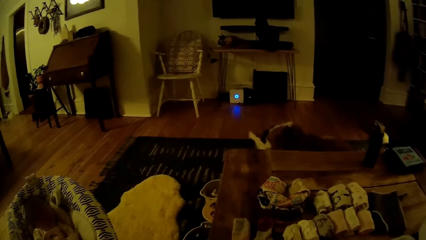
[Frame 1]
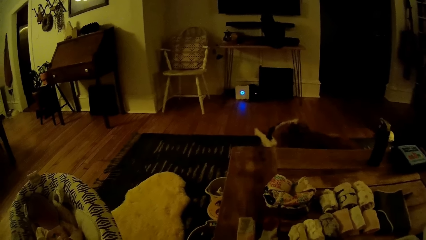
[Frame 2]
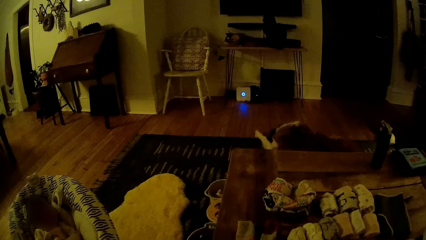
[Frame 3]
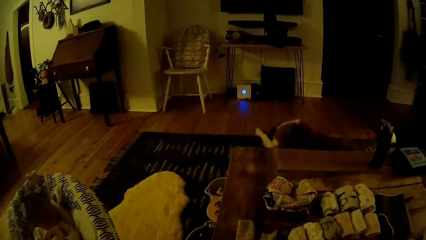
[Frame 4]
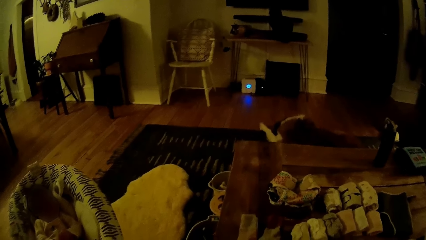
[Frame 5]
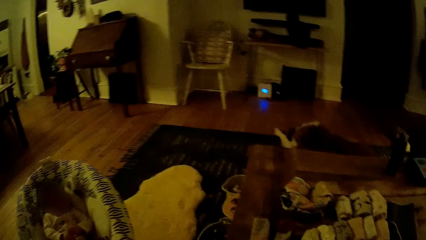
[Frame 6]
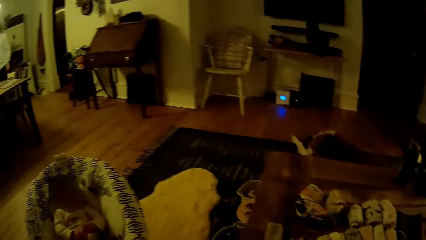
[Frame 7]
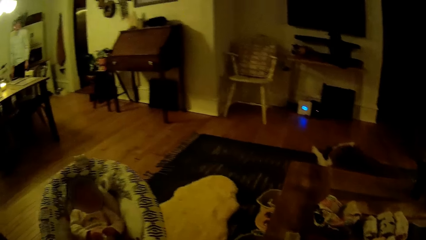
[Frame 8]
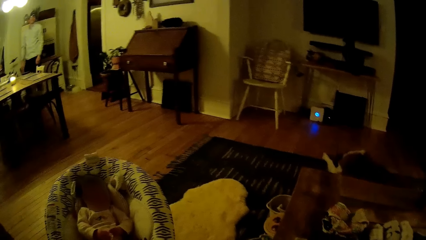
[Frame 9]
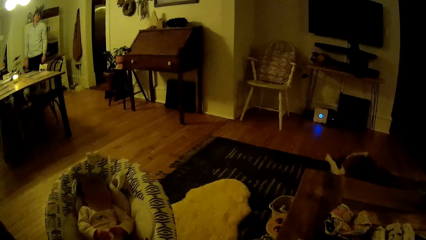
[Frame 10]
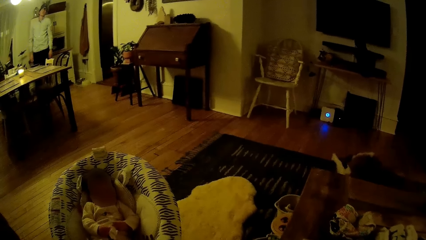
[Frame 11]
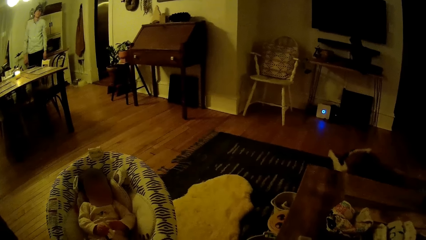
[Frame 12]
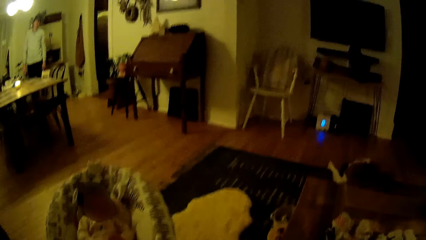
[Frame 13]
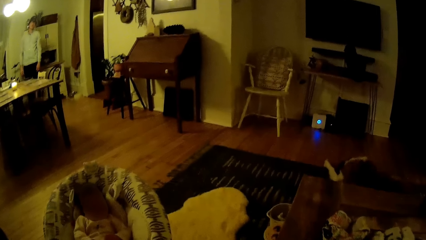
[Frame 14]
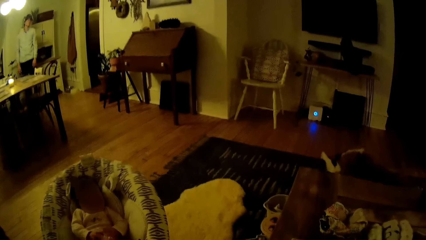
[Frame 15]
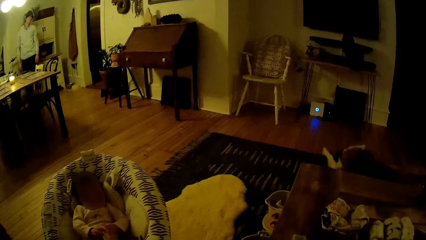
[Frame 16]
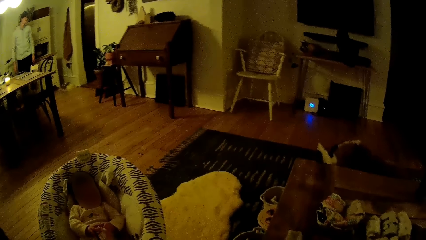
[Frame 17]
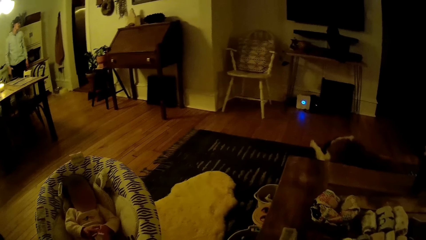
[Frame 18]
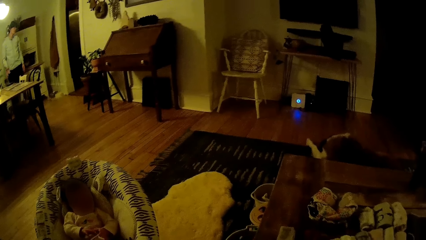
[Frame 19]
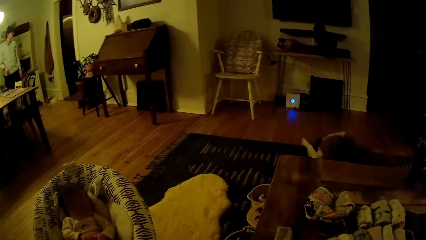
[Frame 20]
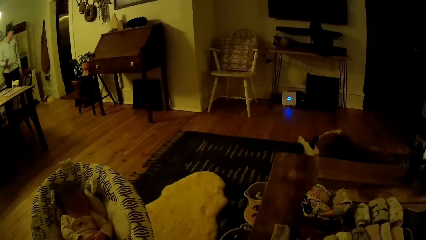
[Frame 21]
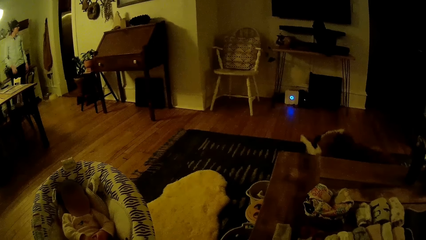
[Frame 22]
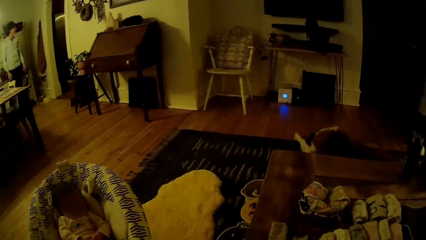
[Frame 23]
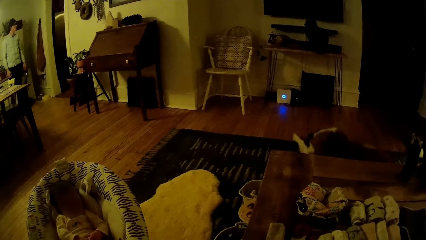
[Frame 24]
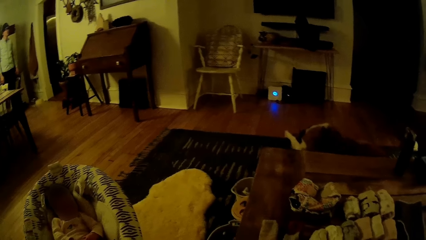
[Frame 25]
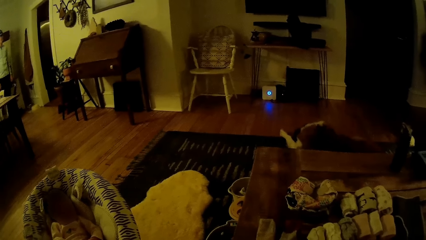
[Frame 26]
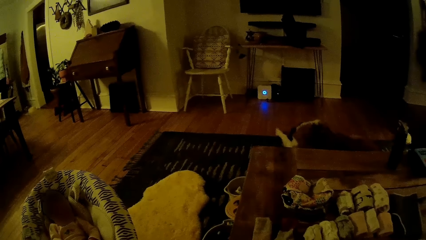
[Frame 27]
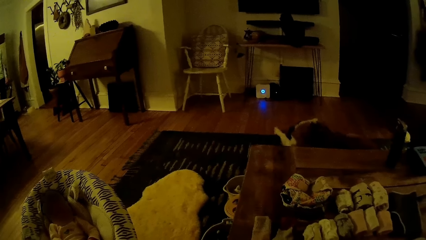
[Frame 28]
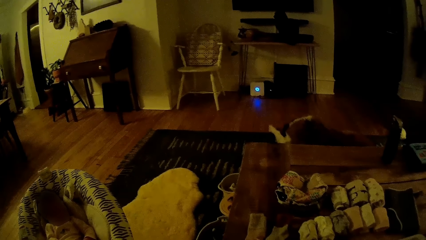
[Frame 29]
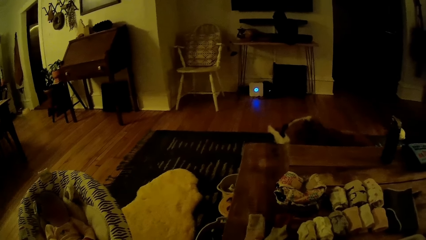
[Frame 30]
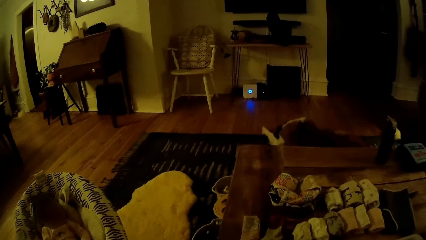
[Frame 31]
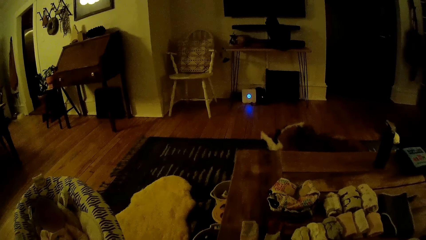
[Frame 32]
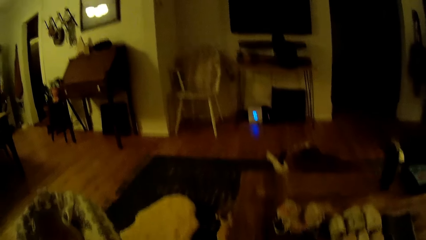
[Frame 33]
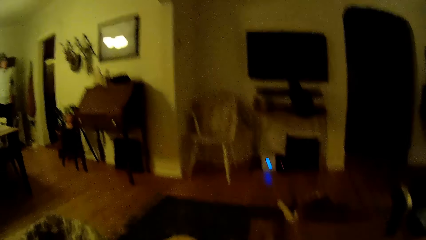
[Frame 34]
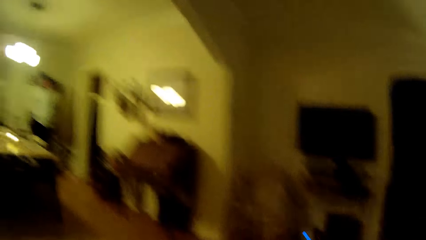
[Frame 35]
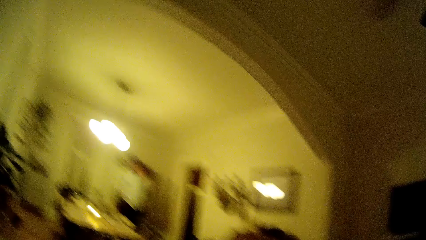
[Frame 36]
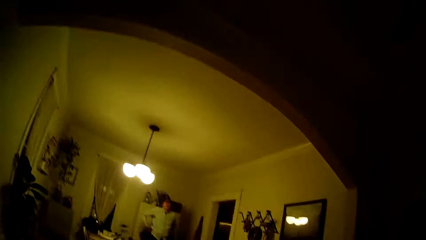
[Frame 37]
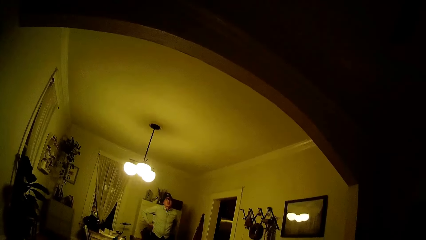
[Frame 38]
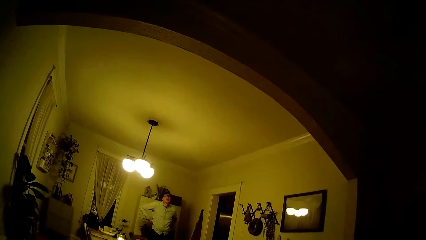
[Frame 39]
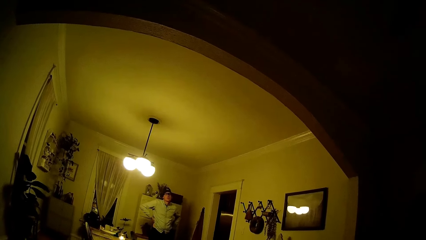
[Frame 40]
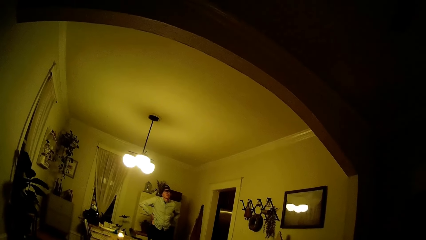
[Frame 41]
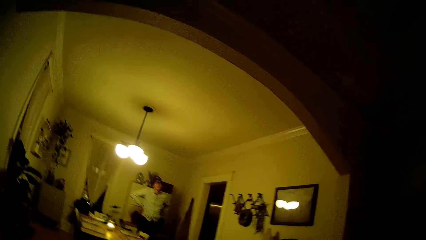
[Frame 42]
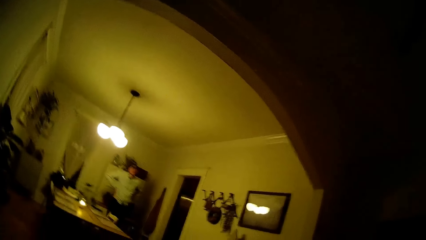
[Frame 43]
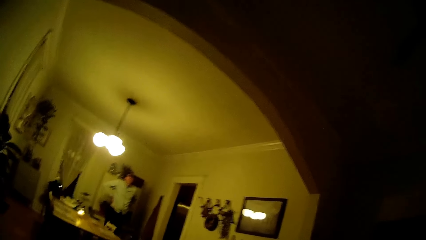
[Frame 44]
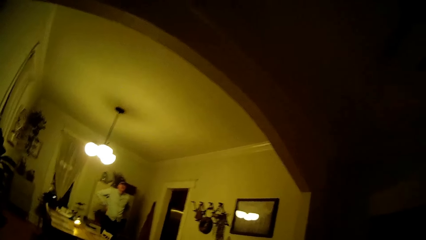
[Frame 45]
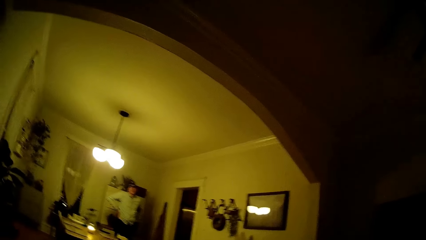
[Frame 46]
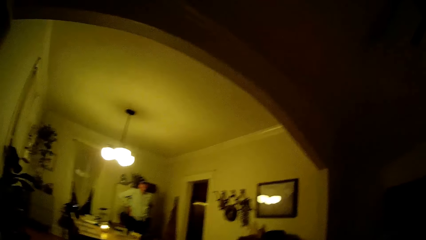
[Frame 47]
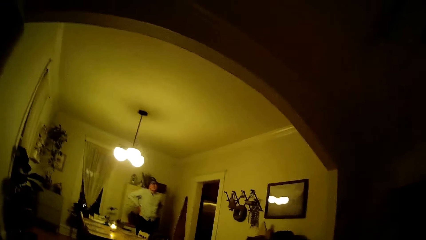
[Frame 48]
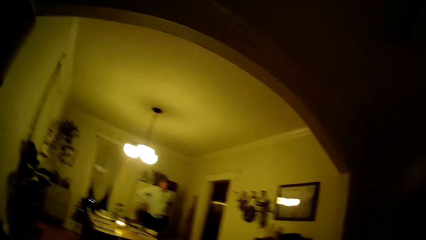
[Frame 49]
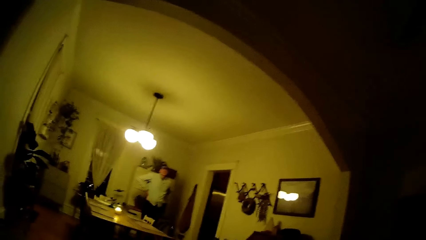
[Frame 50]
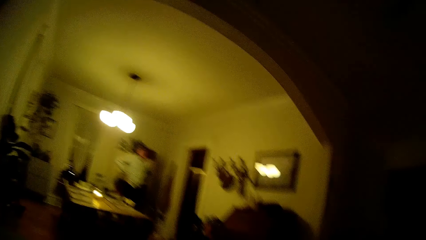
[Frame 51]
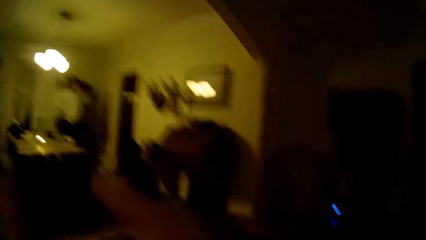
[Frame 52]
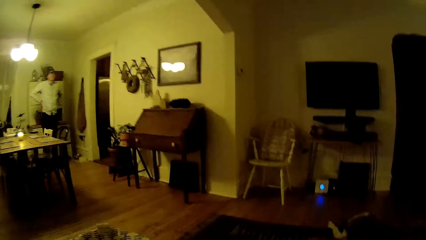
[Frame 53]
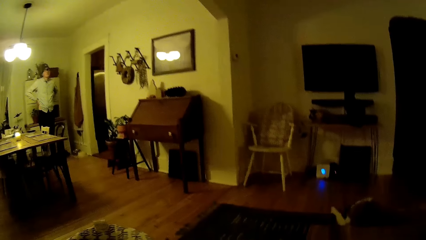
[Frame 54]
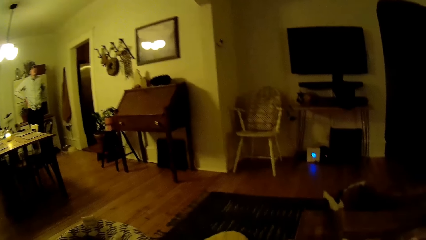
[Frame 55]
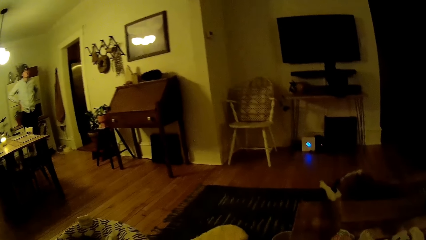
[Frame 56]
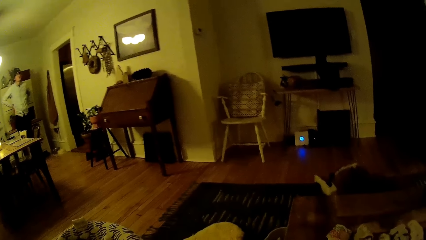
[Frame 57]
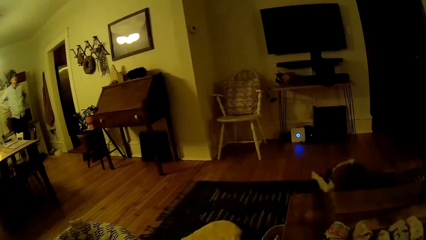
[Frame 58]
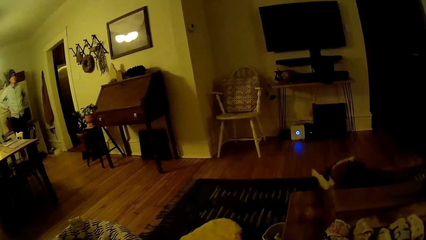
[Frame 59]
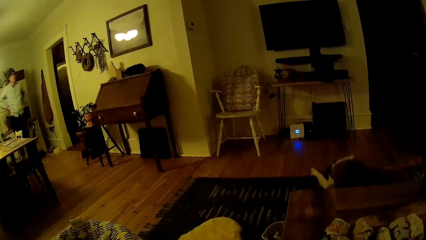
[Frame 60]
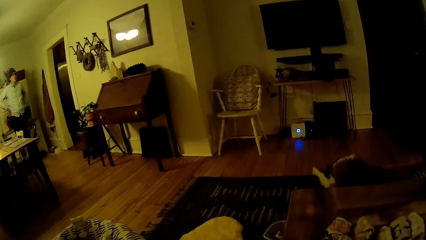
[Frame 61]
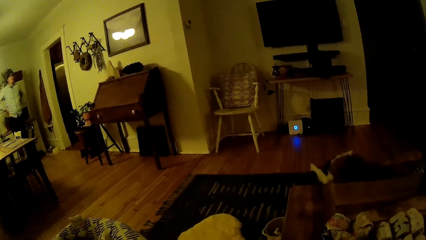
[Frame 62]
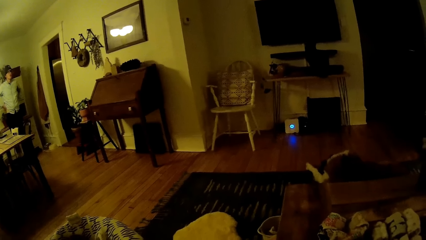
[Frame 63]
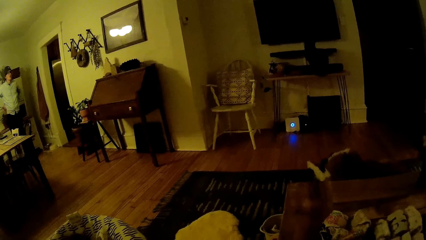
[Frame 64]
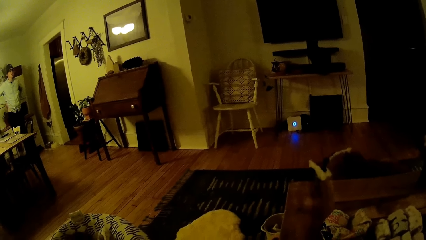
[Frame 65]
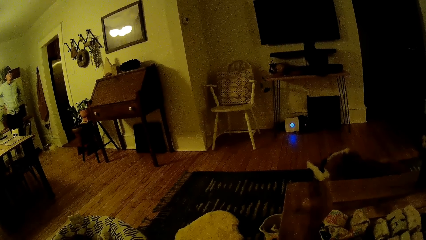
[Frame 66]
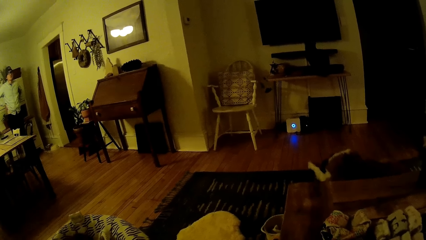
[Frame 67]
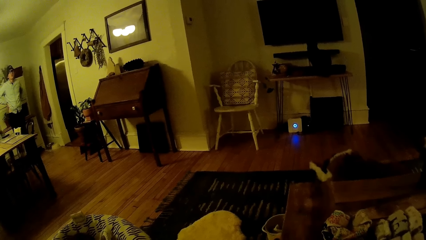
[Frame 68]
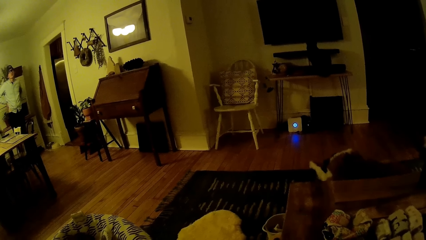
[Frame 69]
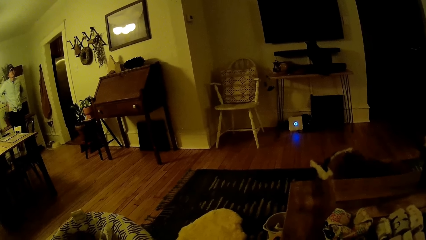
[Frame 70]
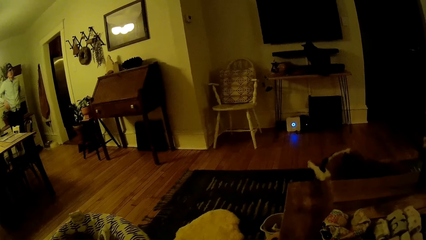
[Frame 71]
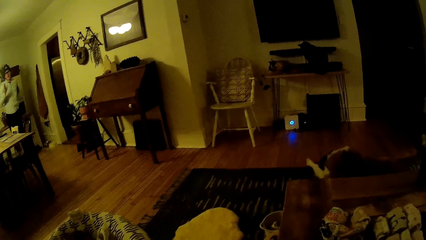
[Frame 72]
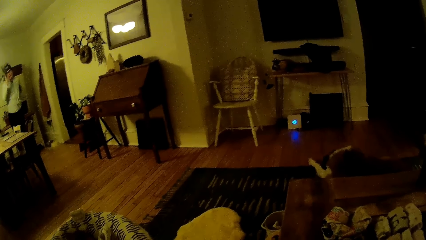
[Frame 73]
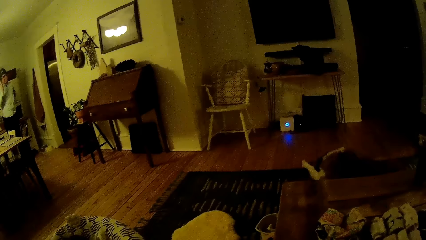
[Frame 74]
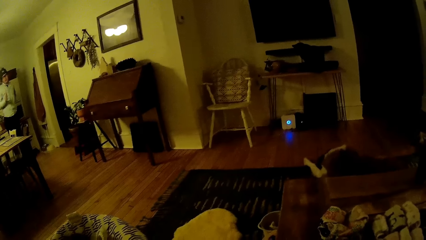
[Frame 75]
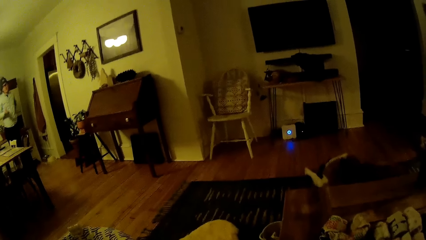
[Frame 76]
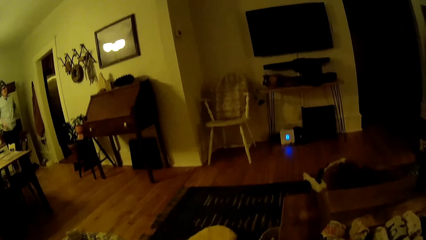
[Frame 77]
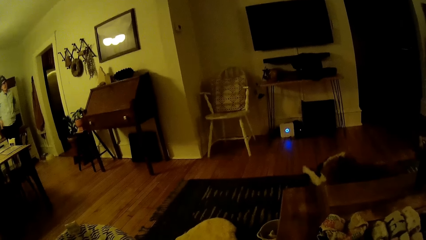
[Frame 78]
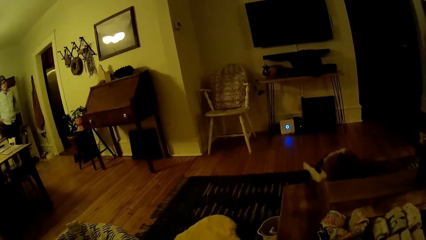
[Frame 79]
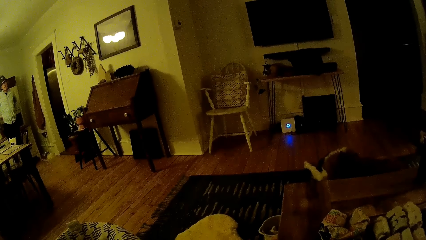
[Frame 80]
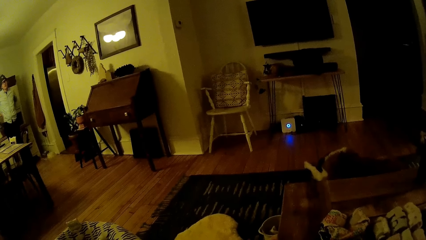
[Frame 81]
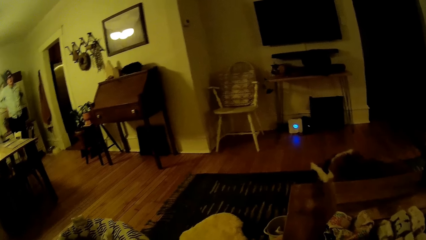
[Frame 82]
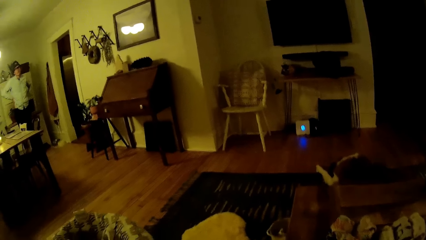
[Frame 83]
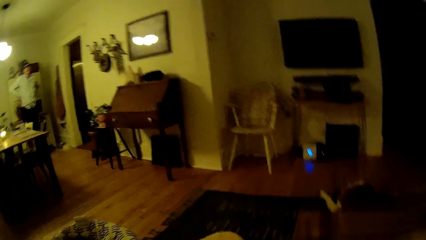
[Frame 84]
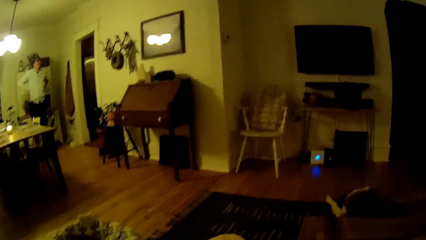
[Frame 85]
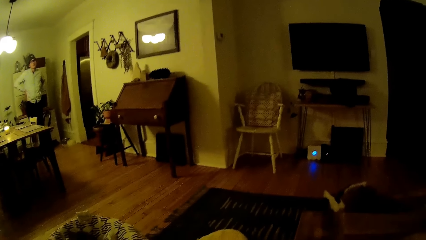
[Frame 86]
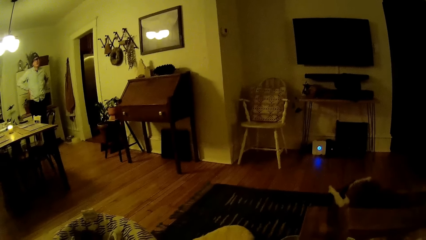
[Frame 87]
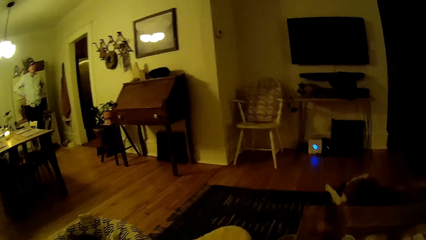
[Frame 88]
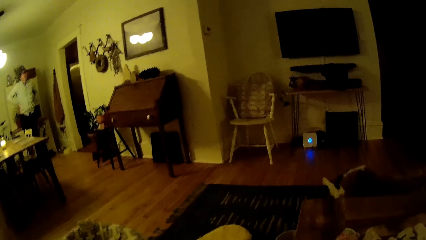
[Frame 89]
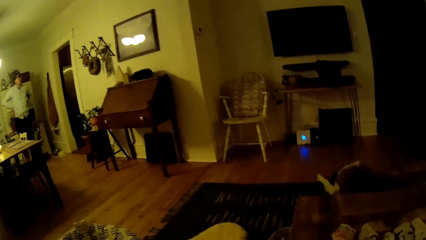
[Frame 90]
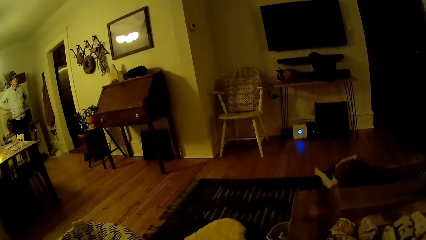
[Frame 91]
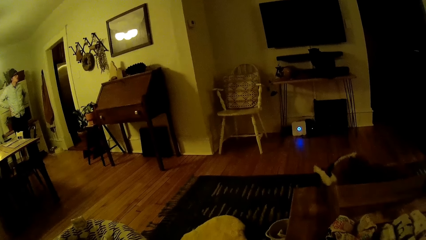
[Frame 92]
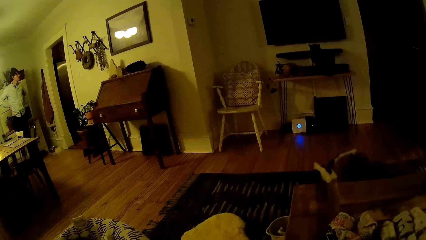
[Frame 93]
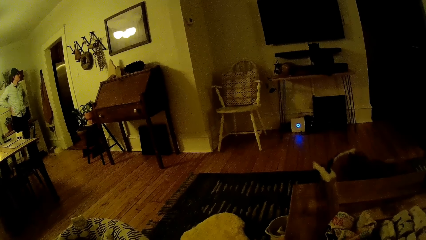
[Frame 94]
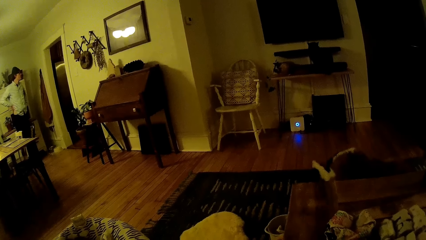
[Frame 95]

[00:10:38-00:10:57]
A person moves a hand up and puts the hand in the pocket.
